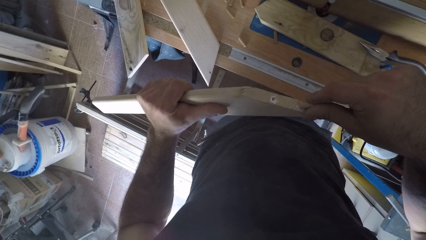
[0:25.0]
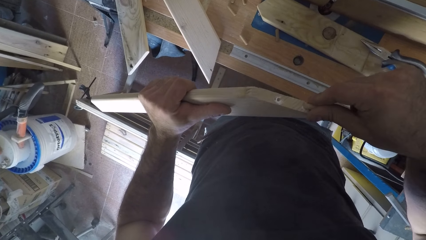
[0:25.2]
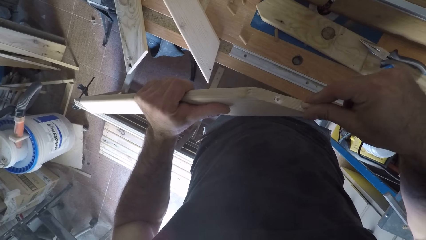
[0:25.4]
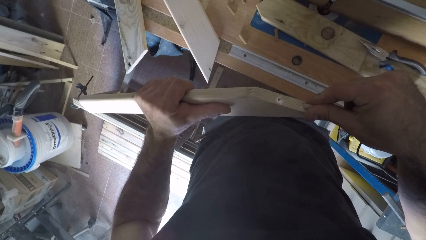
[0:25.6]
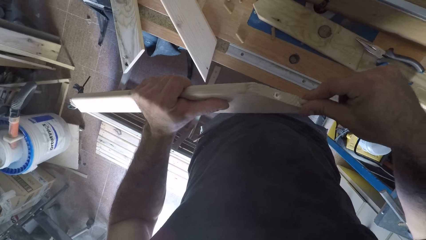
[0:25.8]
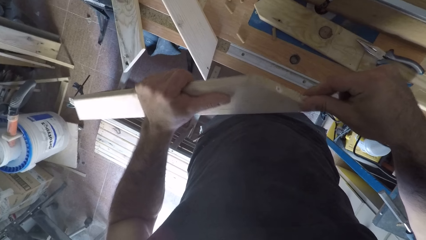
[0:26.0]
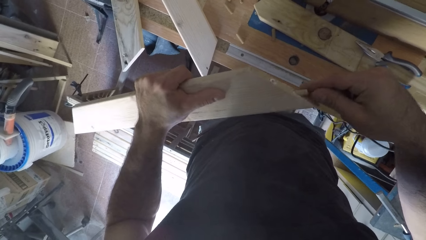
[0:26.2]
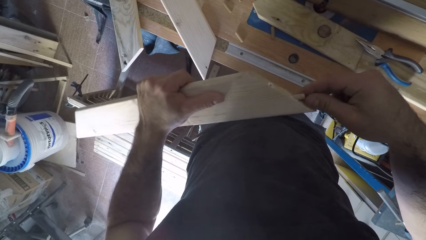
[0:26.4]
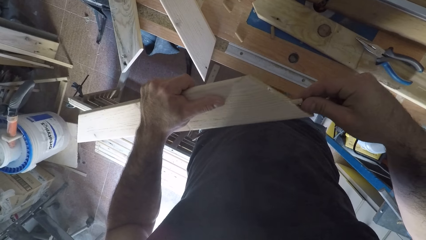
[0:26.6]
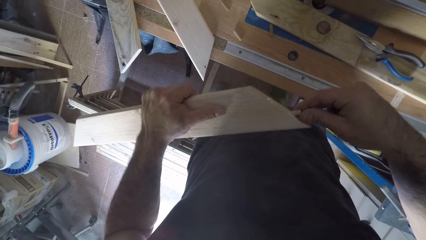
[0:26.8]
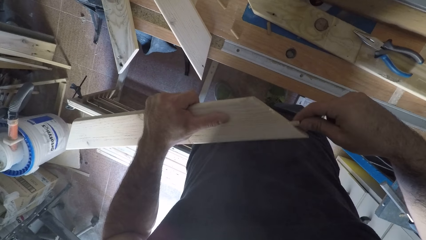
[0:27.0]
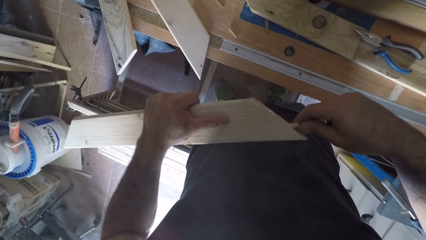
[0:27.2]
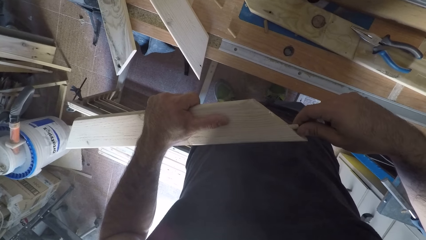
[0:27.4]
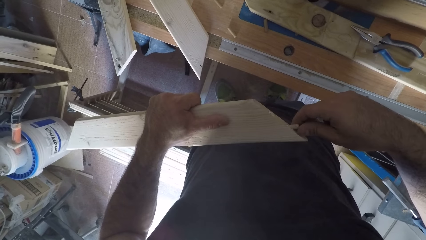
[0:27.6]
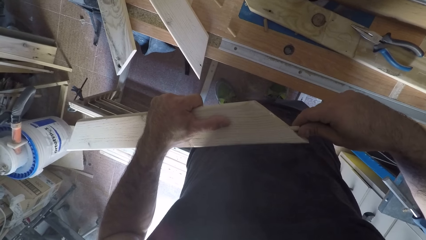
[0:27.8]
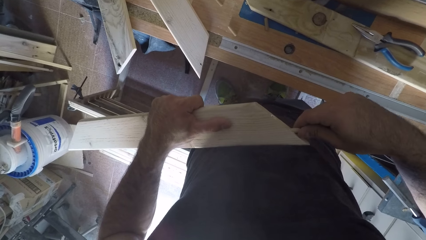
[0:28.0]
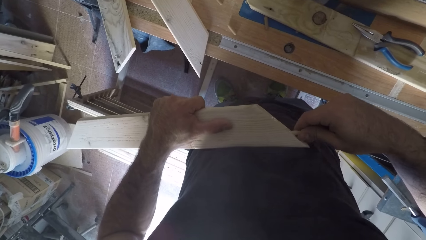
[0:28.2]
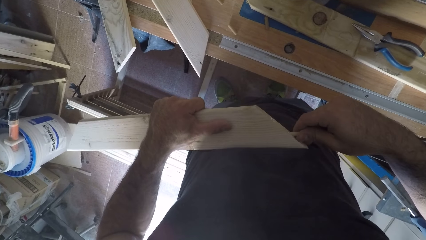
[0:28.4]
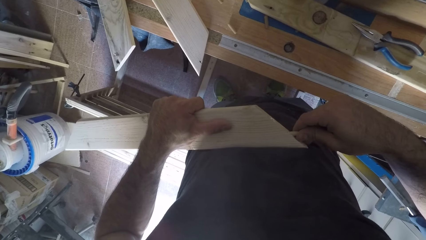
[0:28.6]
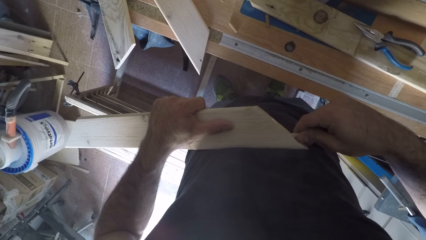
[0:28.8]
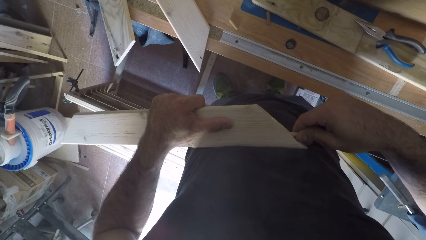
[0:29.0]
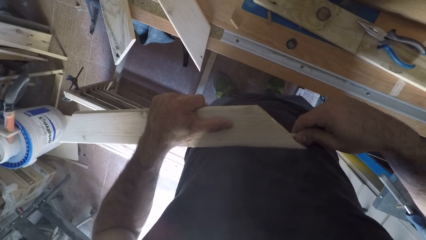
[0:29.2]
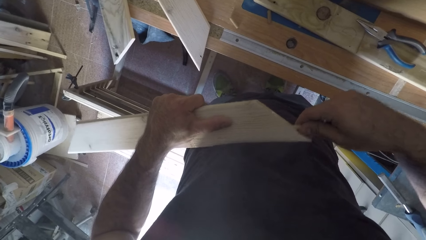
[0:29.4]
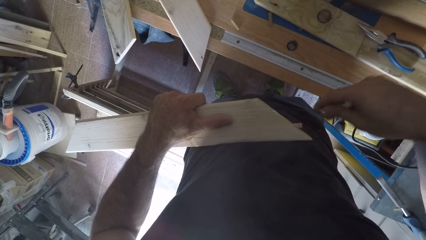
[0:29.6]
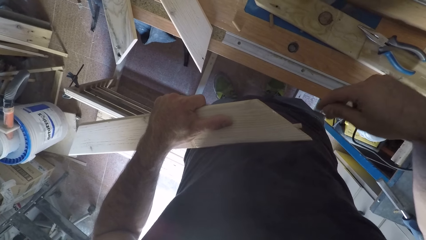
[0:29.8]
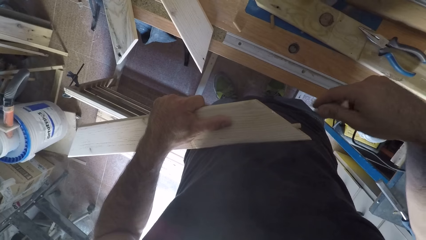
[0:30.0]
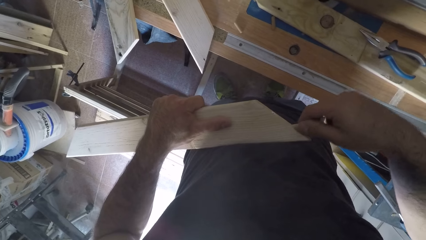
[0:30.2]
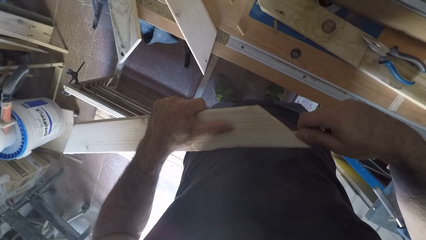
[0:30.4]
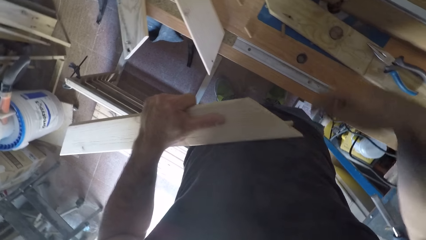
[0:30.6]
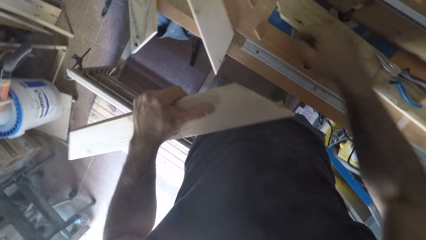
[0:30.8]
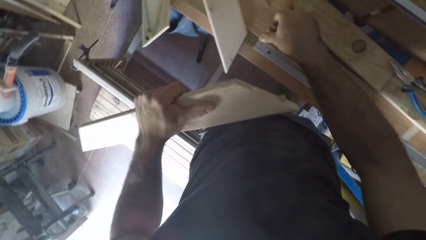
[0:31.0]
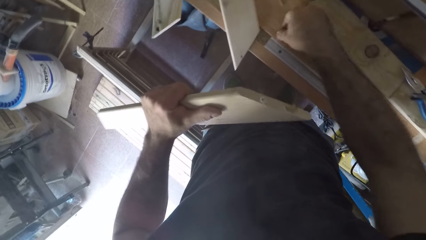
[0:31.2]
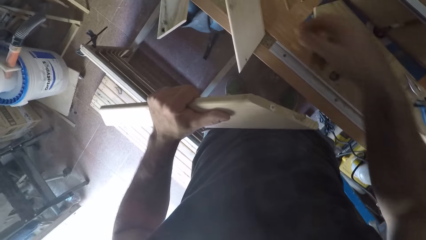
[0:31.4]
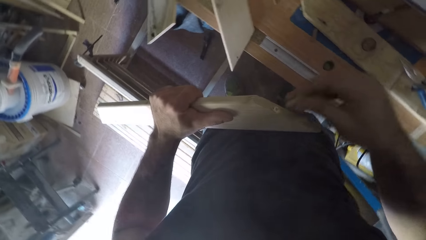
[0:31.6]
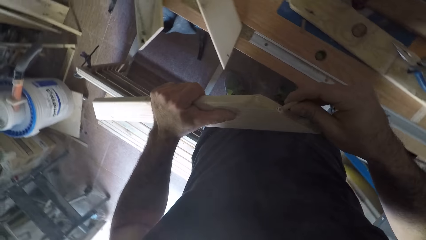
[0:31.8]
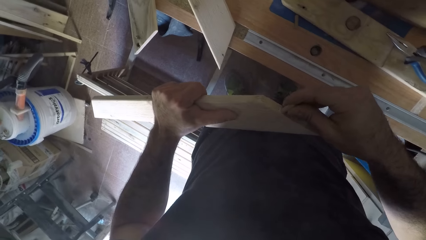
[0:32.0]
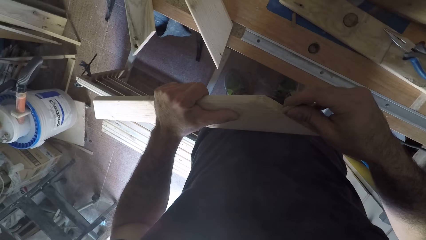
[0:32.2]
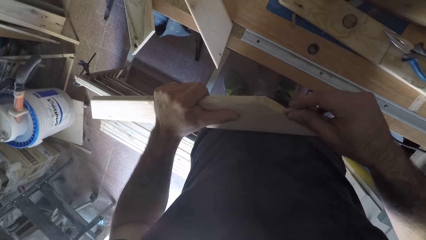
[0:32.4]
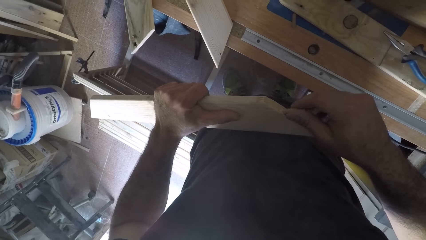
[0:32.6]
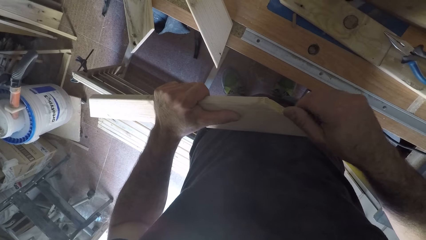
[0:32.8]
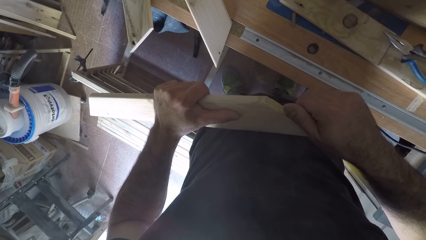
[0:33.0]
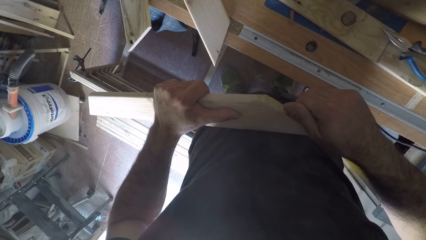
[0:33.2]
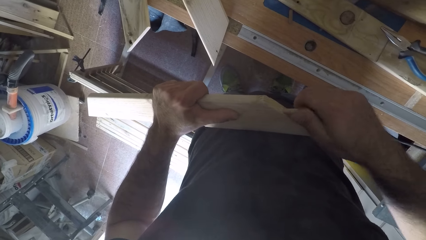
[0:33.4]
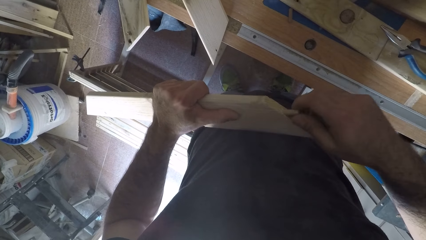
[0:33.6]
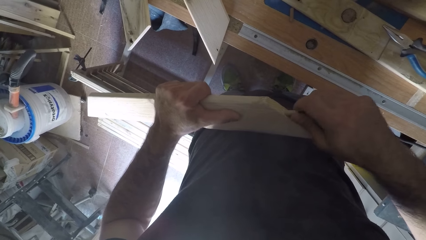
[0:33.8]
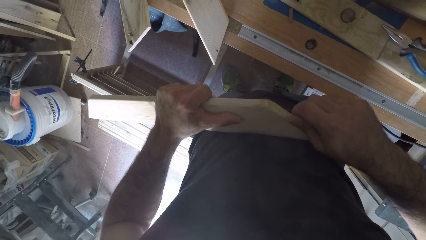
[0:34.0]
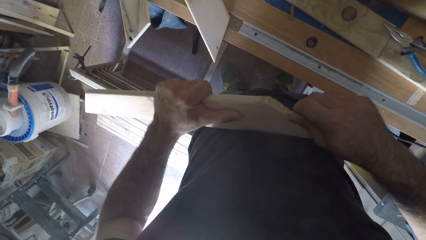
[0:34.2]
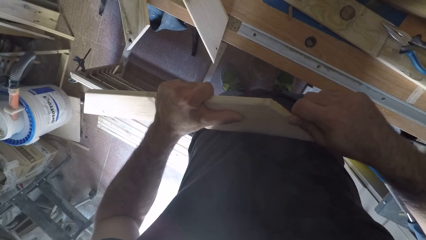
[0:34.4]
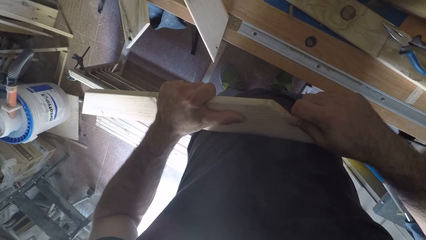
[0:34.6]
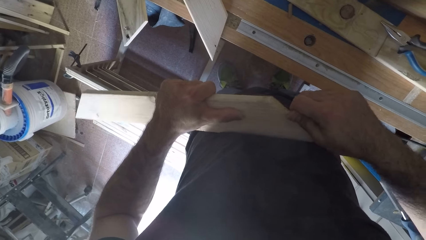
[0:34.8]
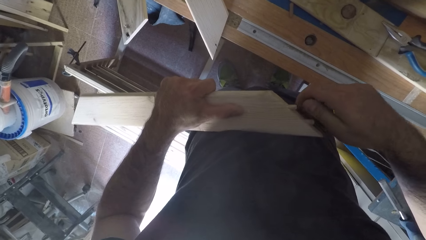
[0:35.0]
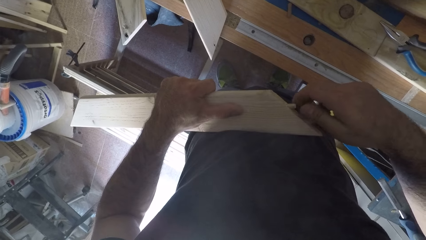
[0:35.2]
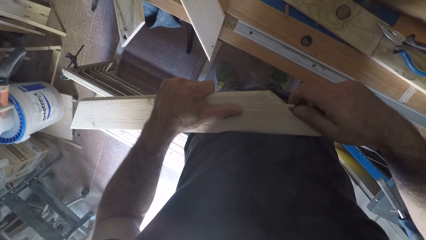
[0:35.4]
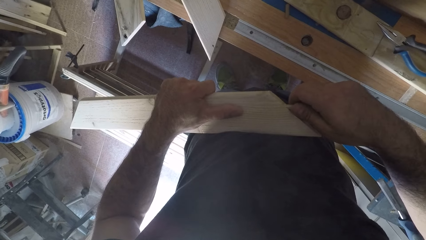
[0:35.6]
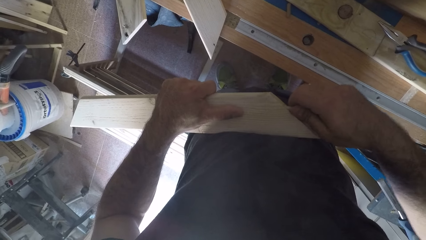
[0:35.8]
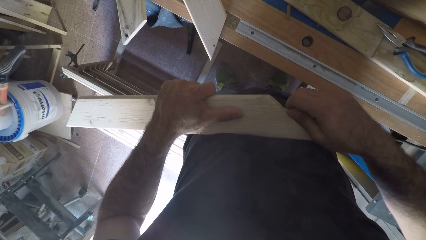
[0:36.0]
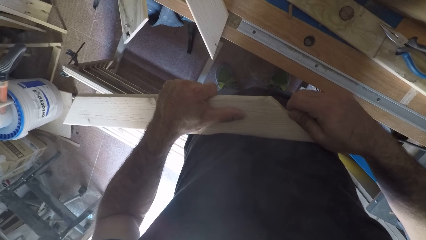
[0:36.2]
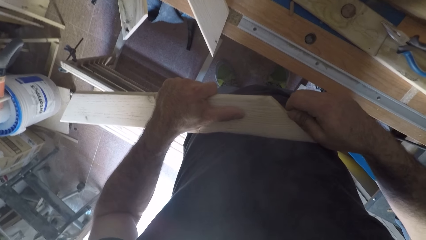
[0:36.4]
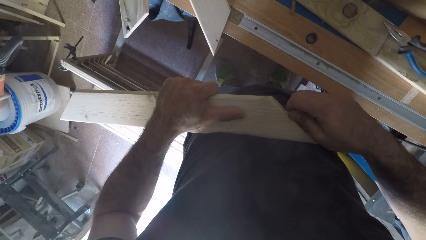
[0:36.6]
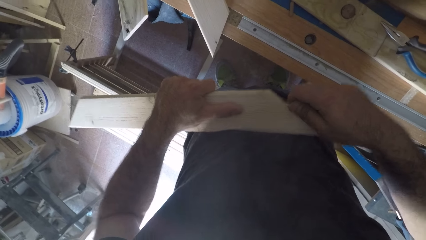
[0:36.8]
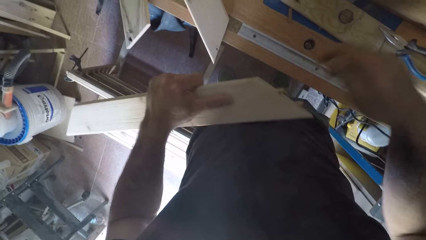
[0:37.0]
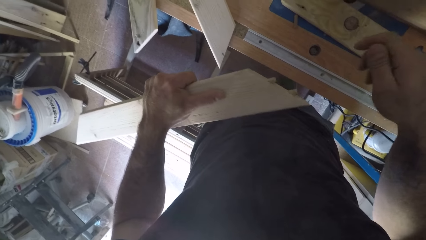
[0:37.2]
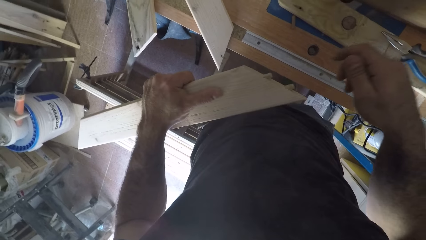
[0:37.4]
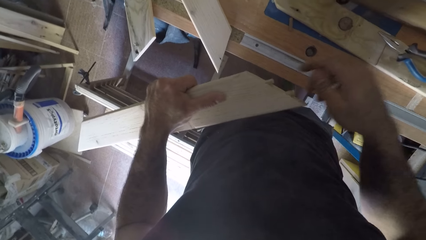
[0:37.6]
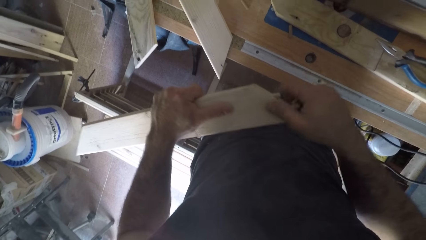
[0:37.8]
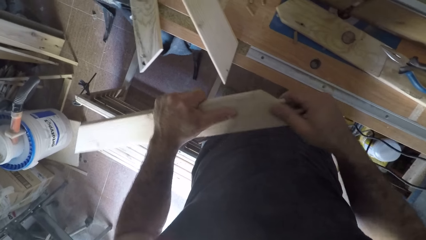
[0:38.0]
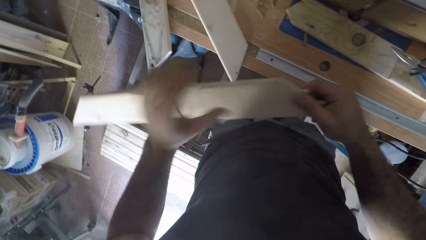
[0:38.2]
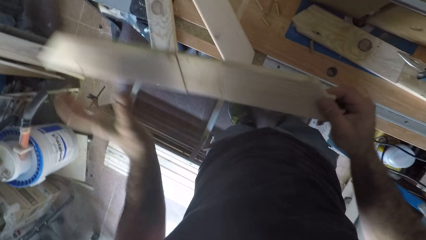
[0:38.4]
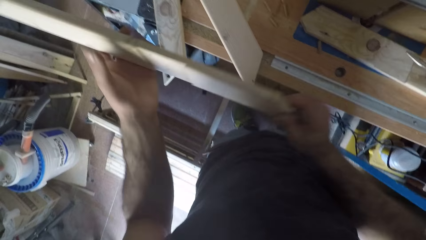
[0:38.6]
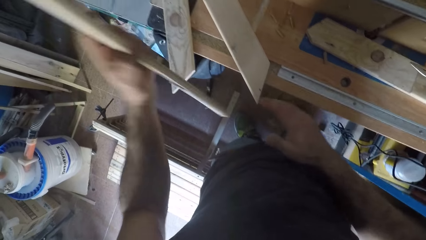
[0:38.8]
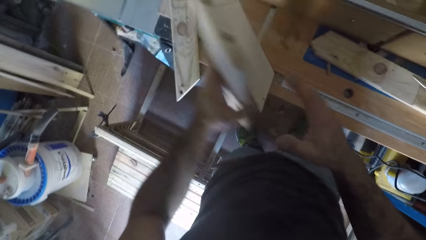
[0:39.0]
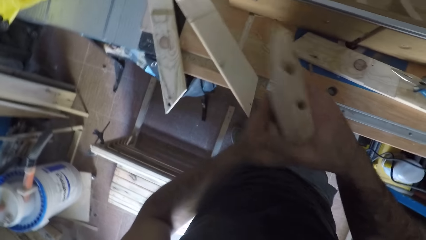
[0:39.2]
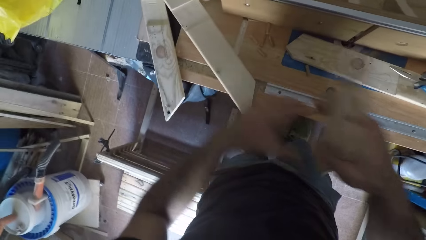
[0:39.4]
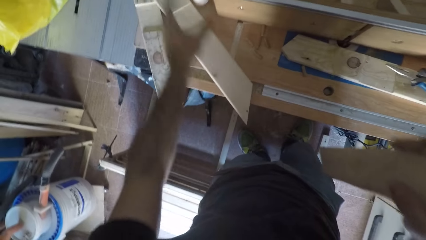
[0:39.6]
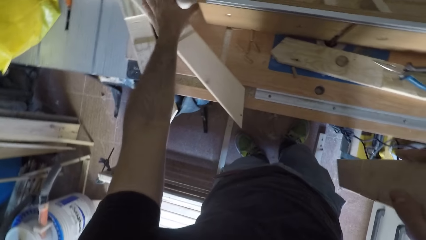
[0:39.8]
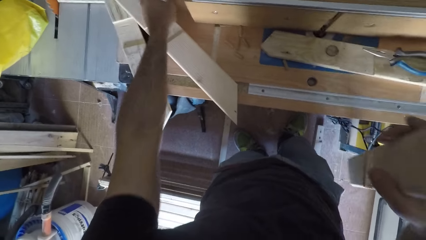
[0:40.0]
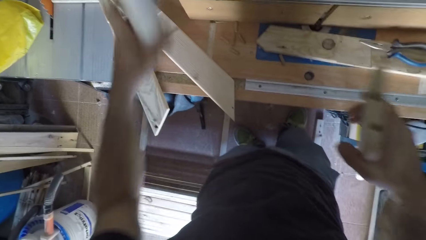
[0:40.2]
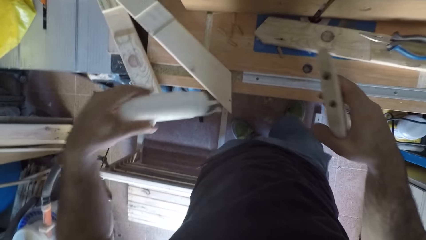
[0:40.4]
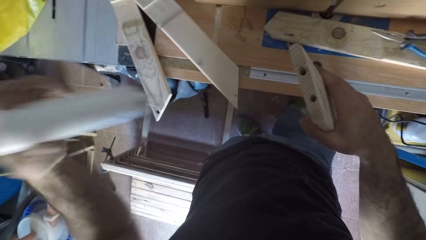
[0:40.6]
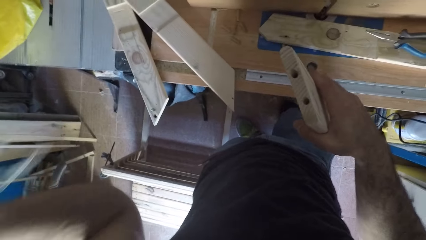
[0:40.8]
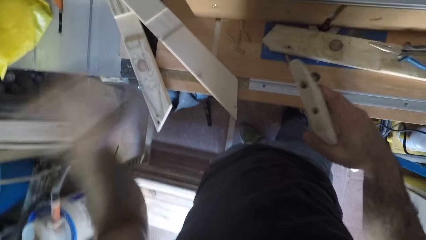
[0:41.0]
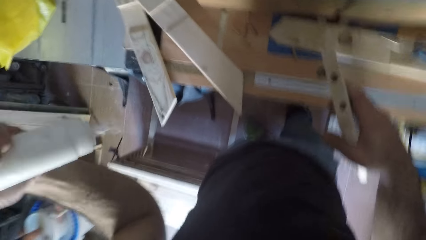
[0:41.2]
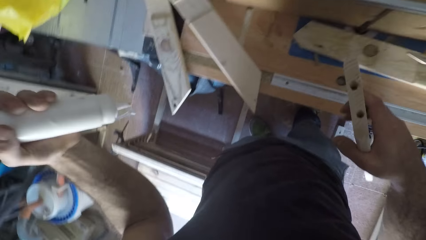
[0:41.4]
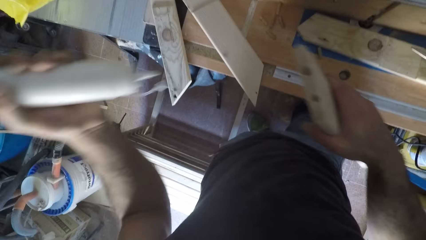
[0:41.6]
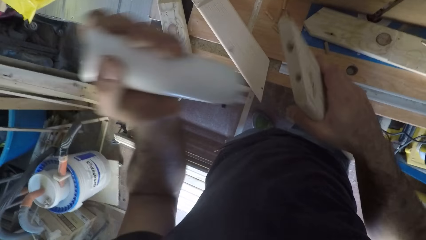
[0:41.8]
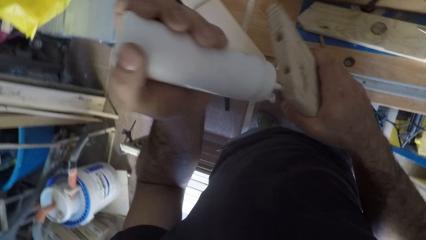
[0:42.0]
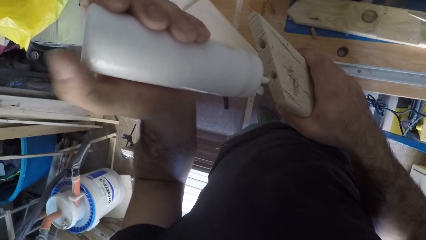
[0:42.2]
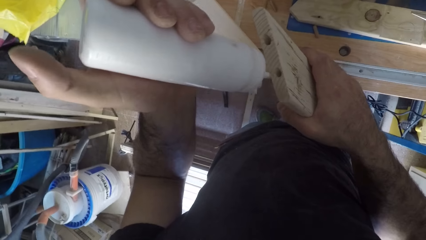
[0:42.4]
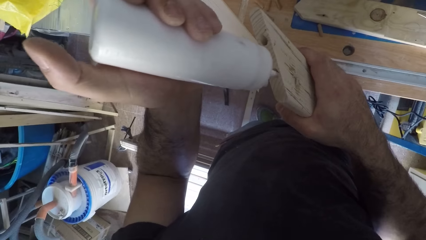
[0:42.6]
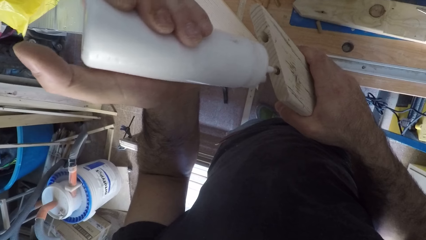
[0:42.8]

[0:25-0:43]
The camera wearer picks up a wood dowel from the work bench with his right hand and connects the wood dowel to a hole in the piece of wood. He picks up a plastic can or wood glue bottle with his left hand. He shakes the wood glue bottle.
